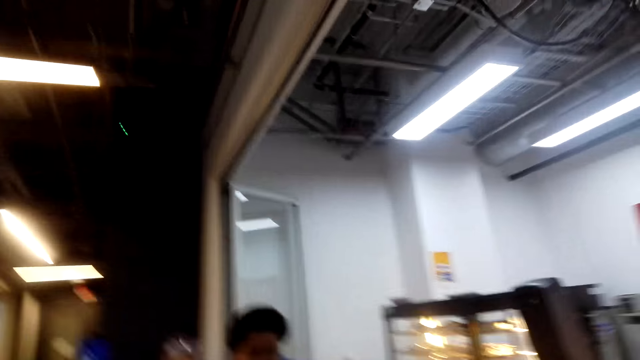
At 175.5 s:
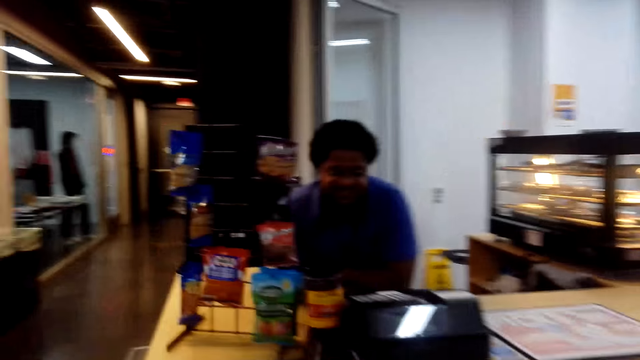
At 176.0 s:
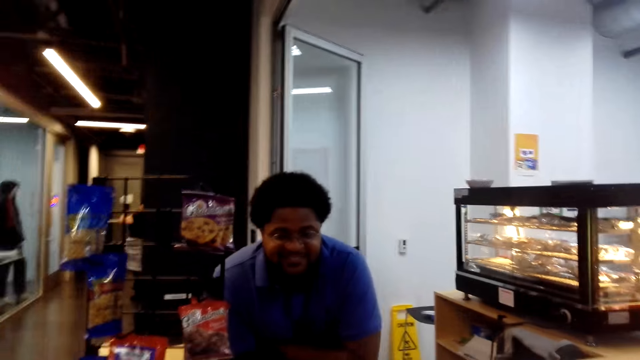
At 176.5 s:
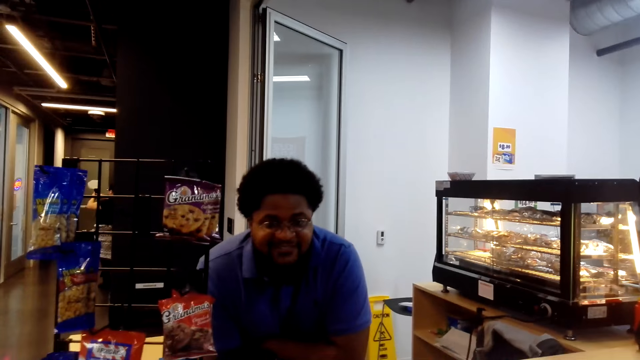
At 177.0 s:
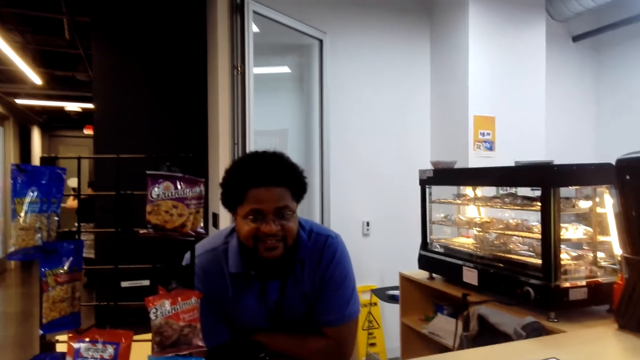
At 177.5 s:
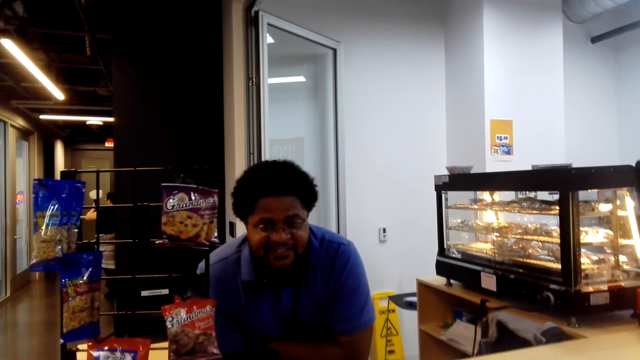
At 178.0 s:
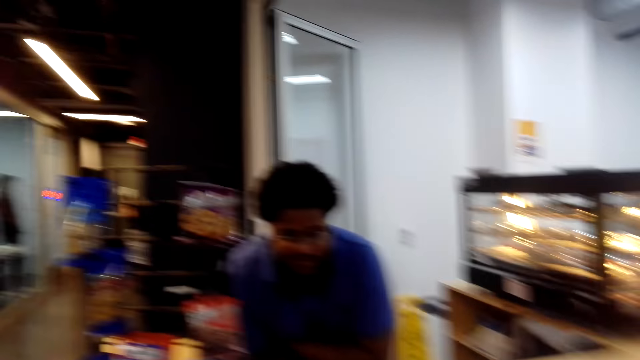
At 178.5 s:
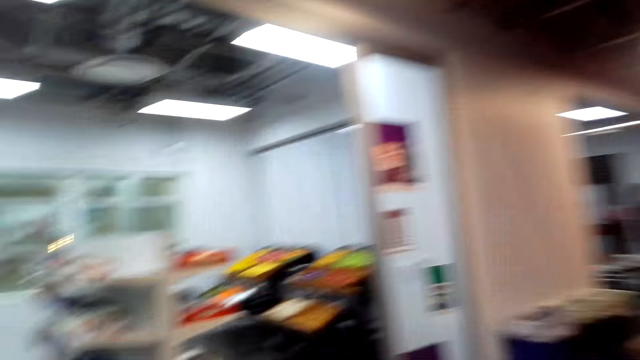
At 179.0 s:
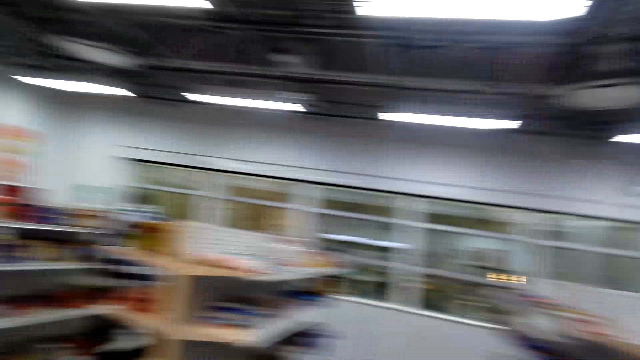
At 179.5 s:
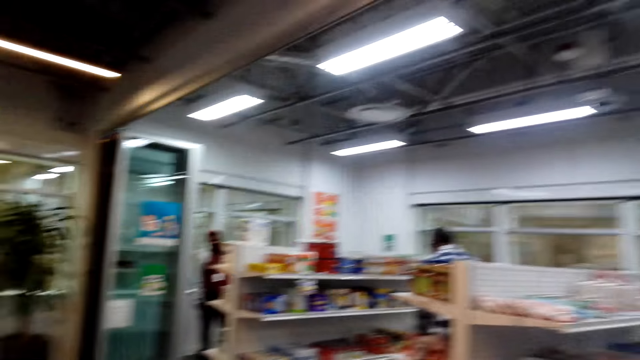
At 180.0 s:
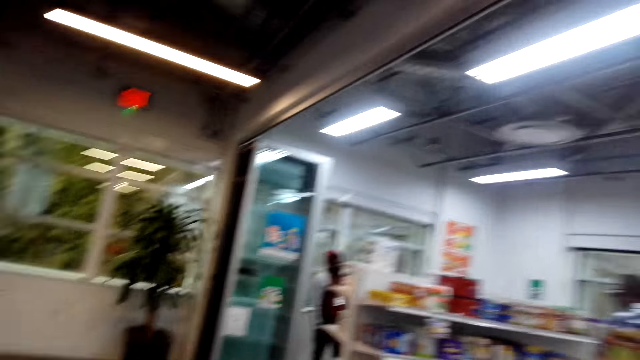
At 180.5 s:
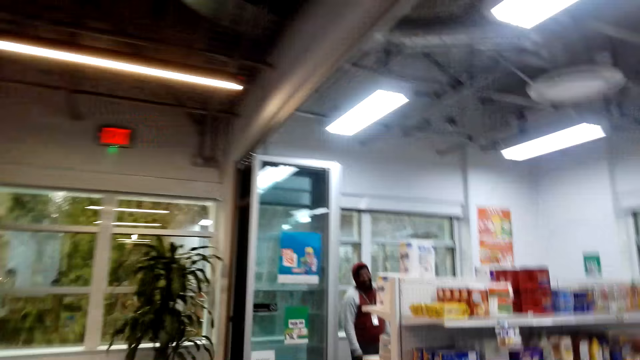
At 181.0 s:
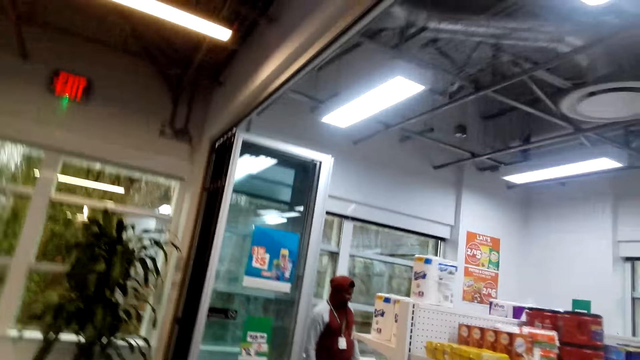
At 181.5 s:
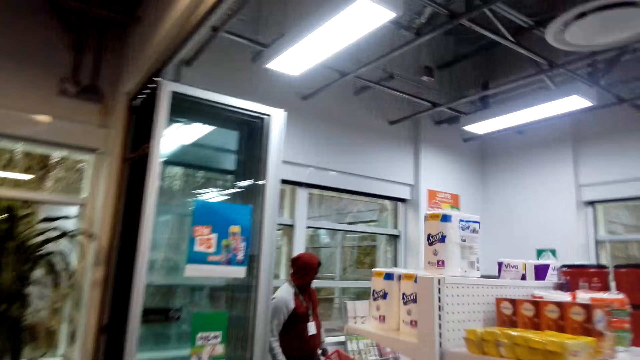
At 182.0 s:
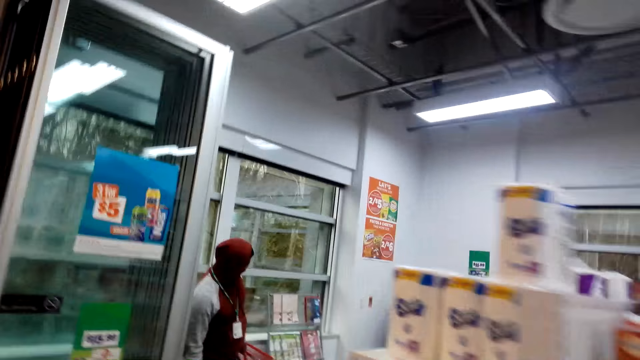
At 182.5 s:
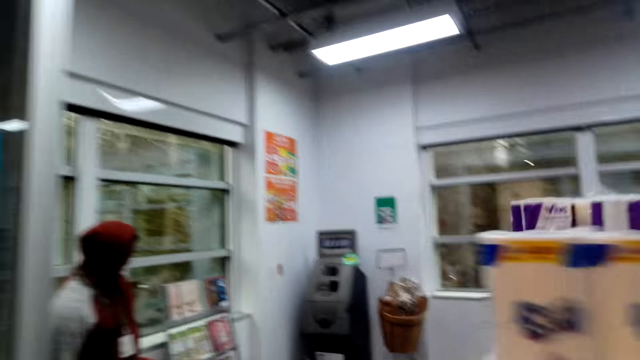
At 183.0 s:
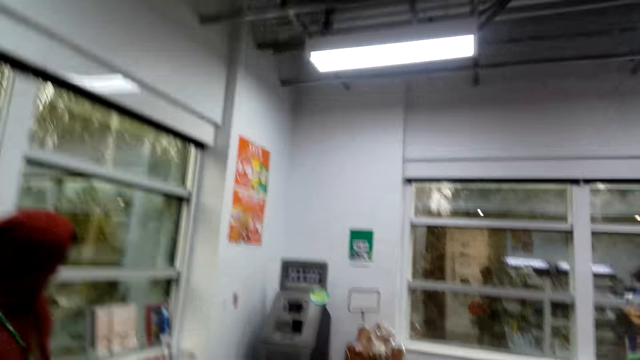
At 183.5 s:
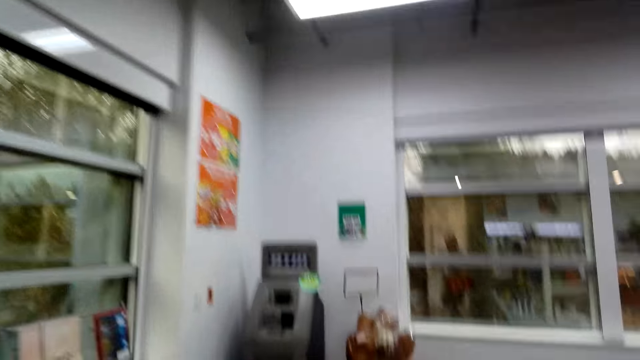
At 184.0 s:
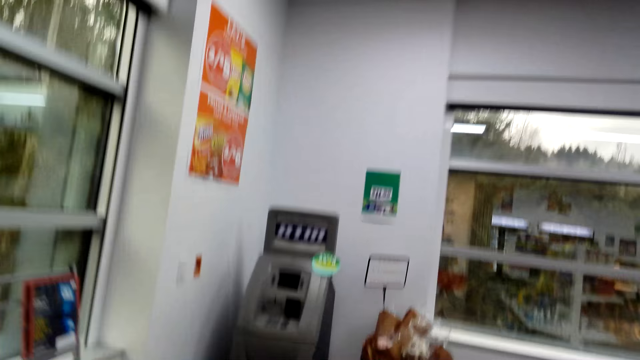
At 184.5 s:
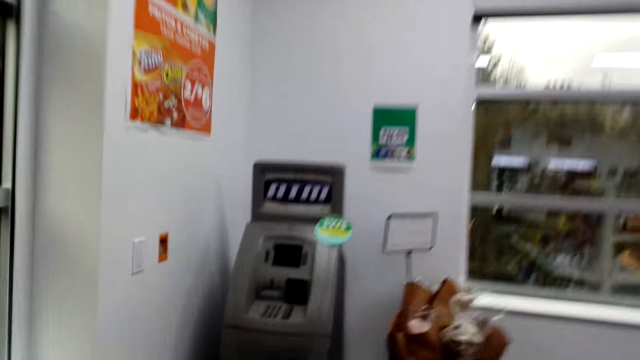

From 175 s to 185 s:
The camera wearer converses with a man. A person stands across the counter. The camera wearer walks around the shop. Another man stands in the shop. The camera wearer walks around the shop.

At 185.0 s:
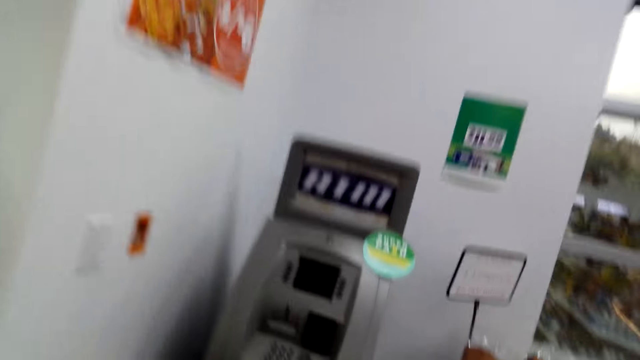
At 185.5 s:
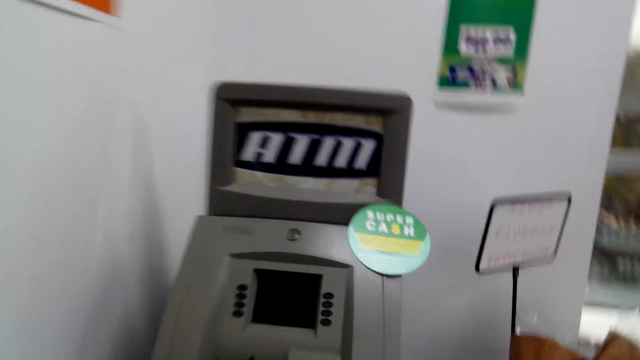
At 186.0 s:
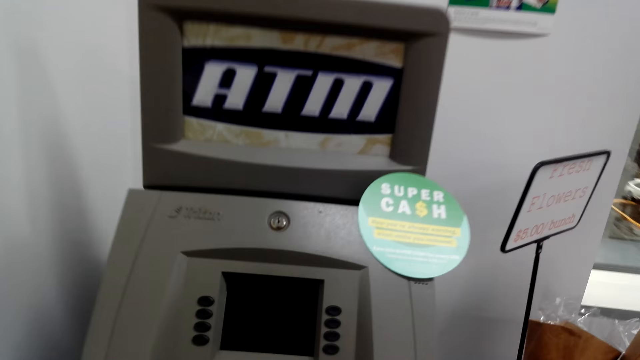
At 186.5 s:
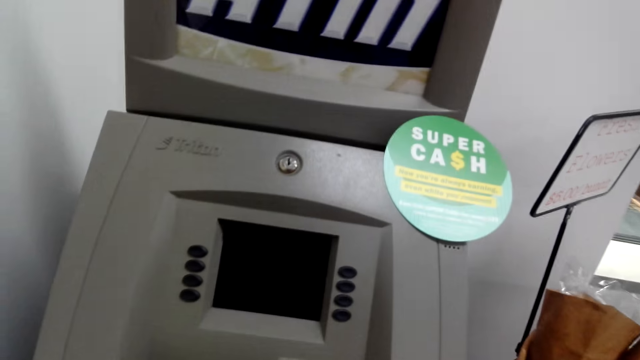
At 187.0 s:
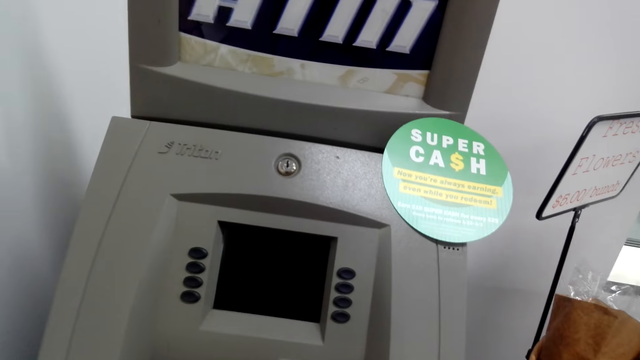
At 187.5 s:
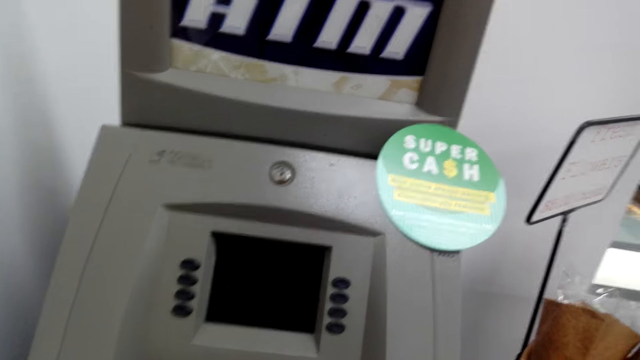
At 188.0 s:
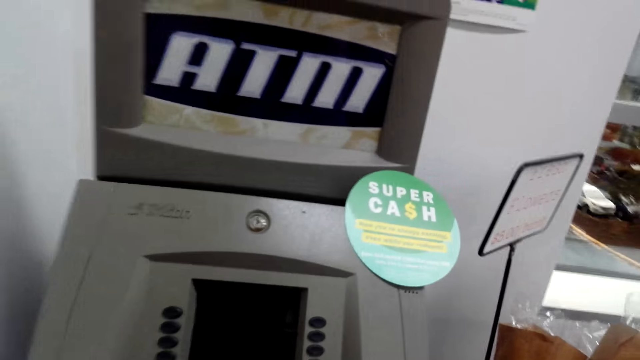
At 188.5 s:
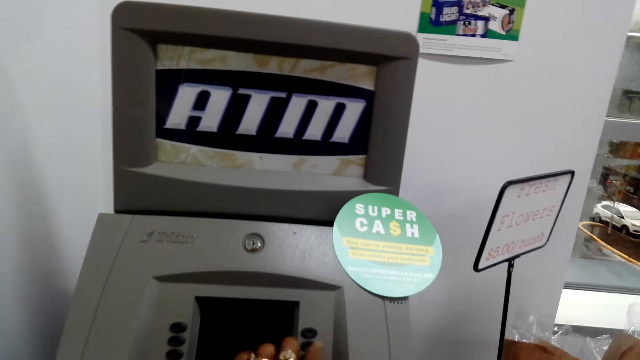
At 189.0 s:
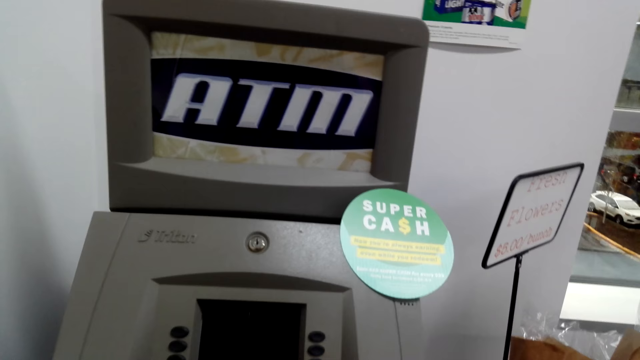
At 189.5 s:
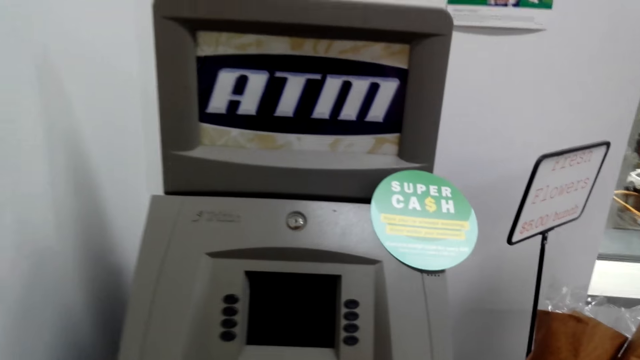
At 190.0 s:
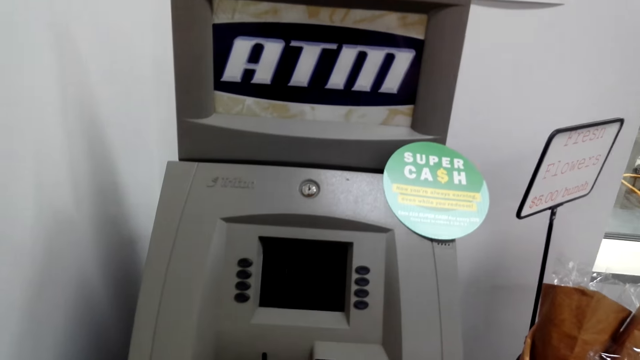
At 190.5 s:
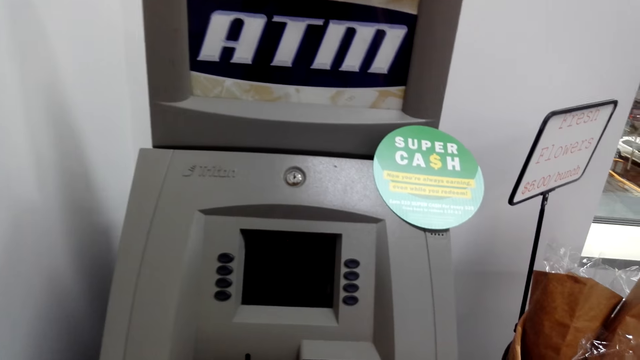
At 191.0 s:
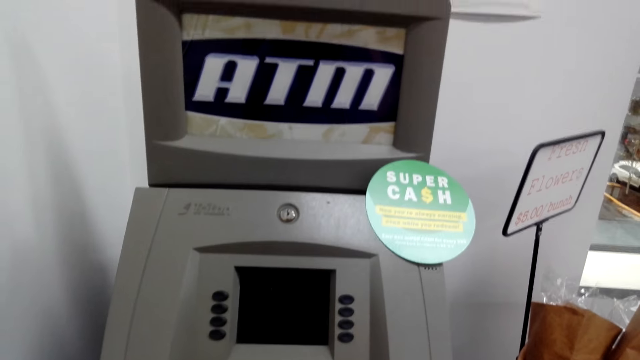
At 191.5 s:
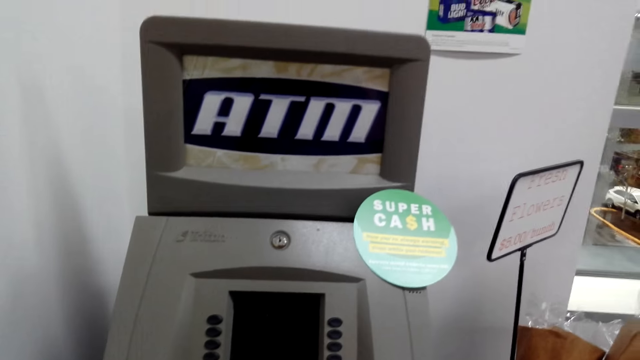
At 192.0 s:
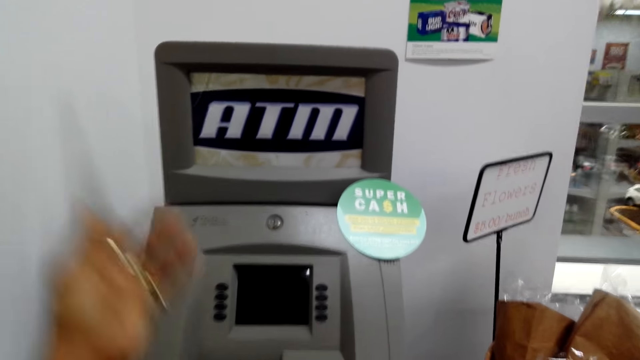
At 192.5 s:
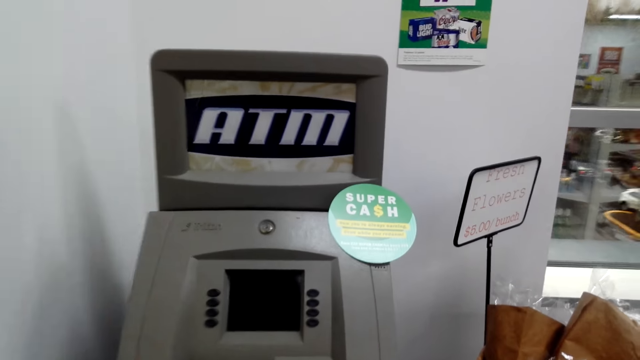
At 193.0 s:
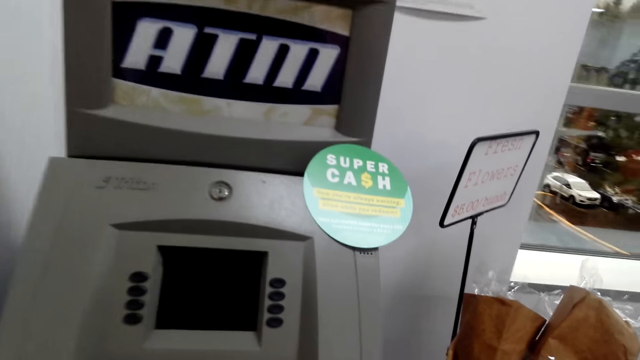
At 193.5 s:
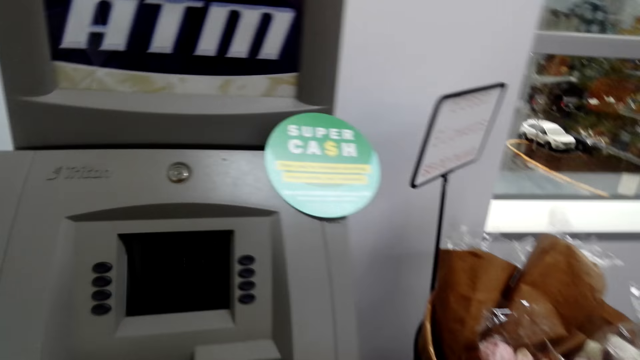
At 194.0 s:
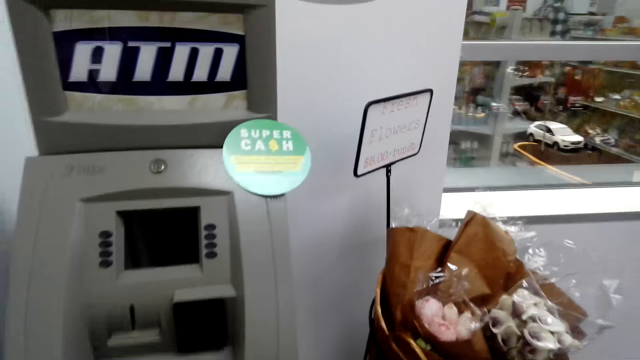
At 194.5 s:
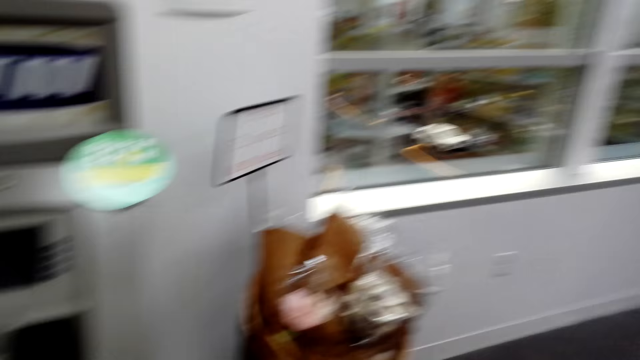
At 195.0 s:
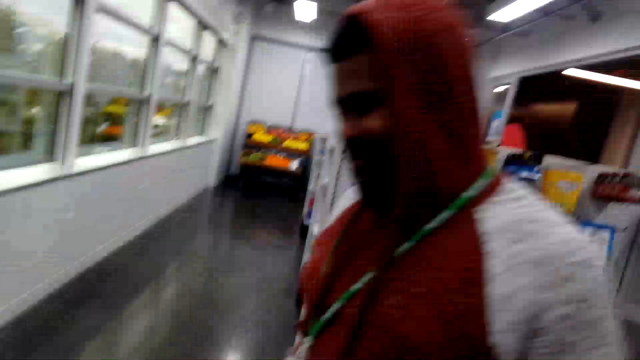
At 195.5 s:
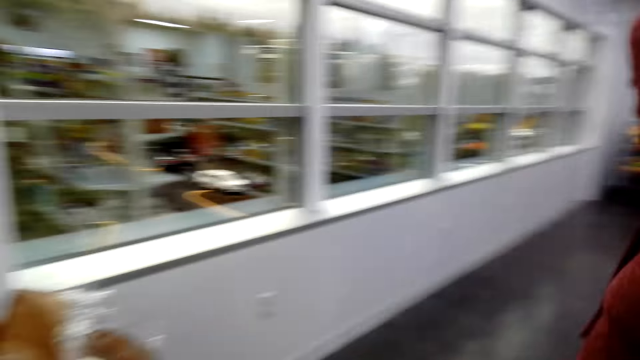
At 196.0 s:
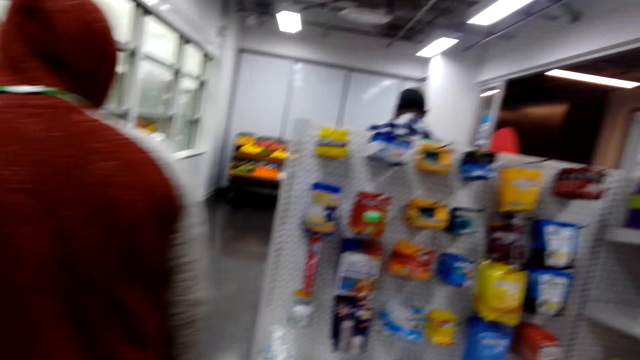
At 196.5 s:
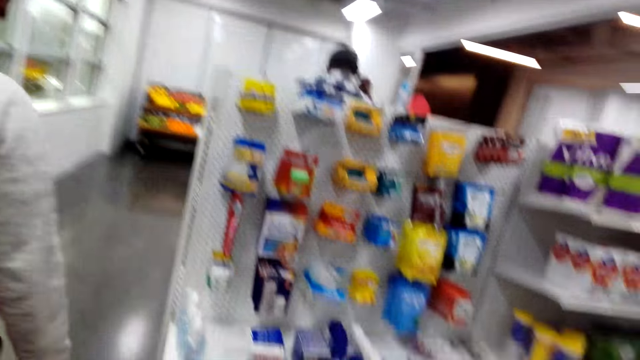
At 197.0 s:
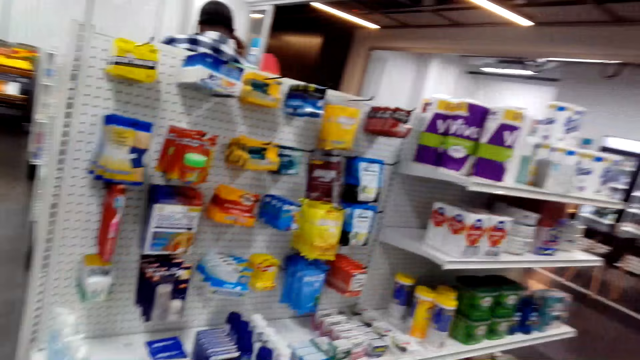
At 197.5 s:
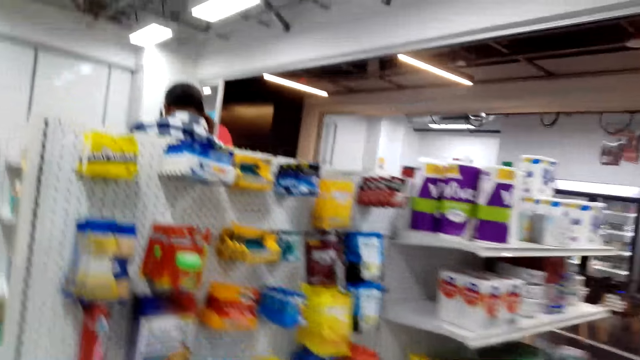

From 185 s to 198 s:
The camera wearer uses an ATM machine. They press buttons on the ATM machine. They walk around the shop. A man walks around the shop. The camera wearer converses with the man.
